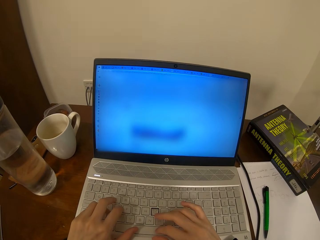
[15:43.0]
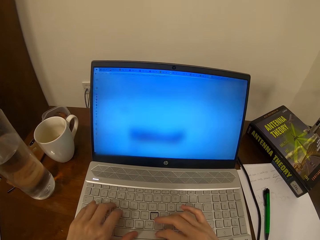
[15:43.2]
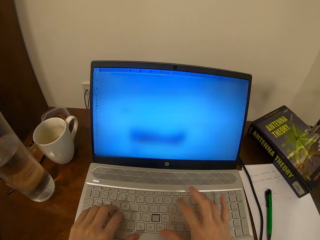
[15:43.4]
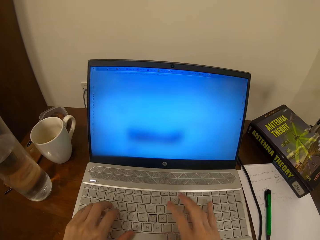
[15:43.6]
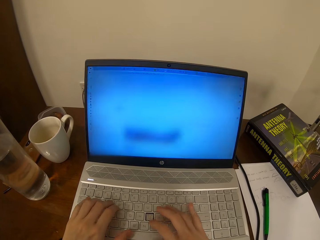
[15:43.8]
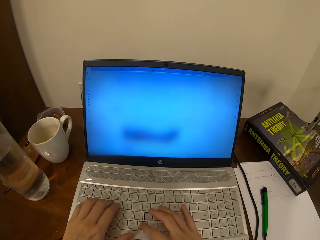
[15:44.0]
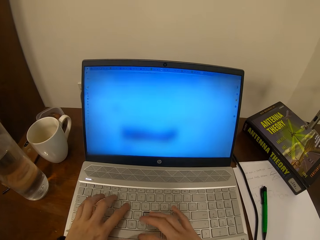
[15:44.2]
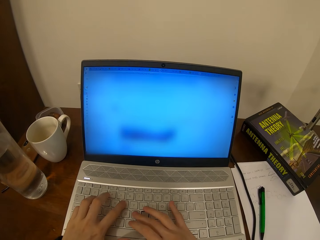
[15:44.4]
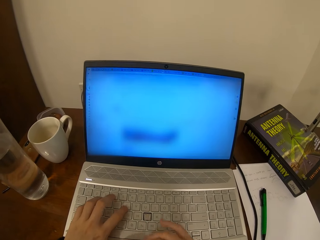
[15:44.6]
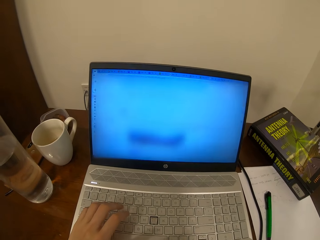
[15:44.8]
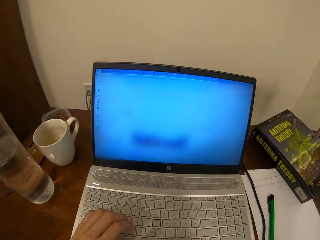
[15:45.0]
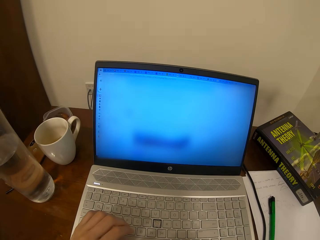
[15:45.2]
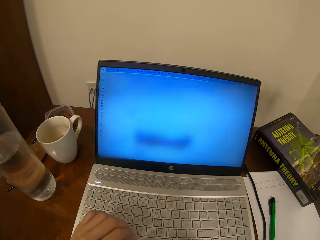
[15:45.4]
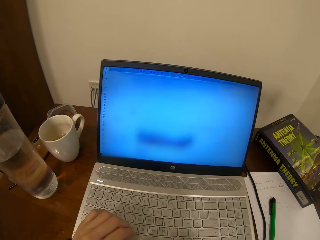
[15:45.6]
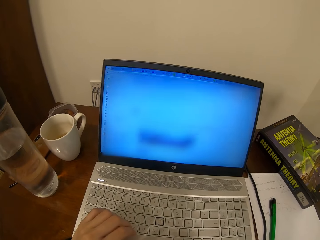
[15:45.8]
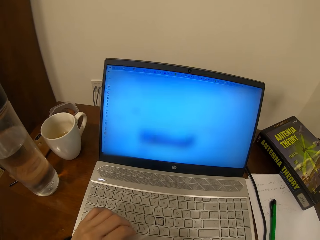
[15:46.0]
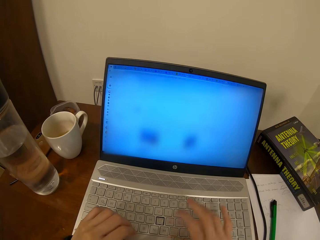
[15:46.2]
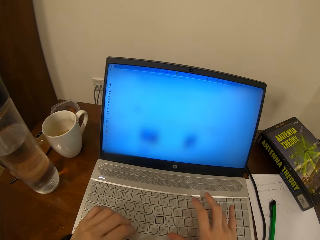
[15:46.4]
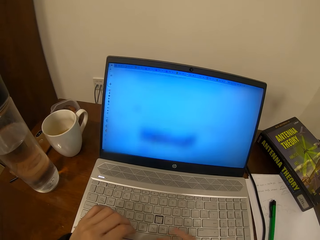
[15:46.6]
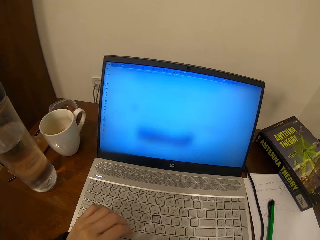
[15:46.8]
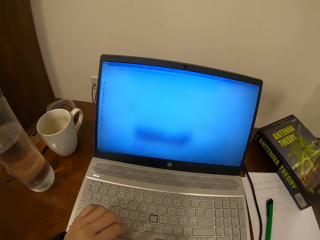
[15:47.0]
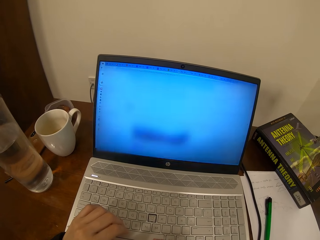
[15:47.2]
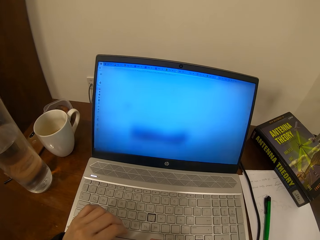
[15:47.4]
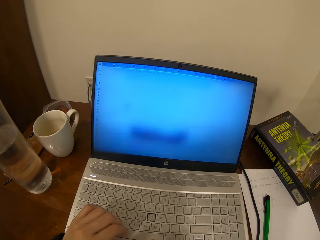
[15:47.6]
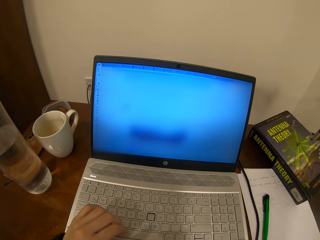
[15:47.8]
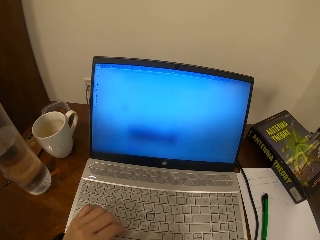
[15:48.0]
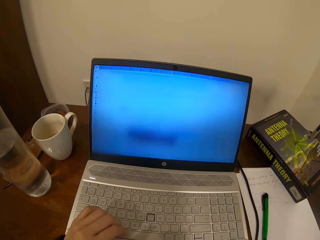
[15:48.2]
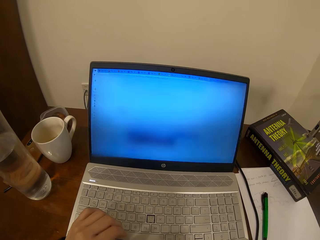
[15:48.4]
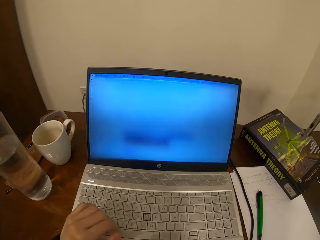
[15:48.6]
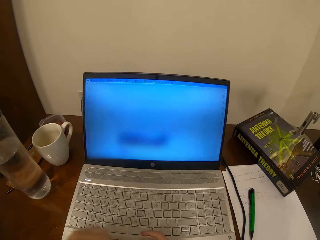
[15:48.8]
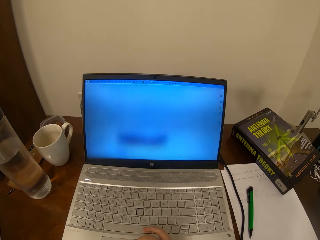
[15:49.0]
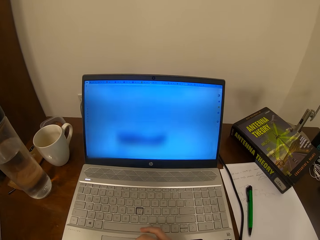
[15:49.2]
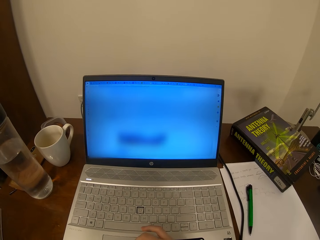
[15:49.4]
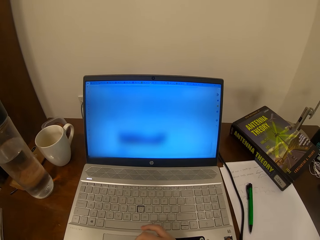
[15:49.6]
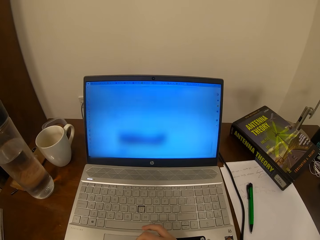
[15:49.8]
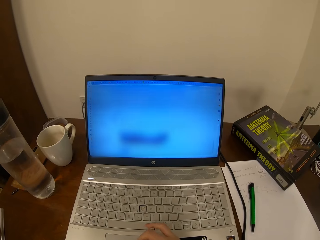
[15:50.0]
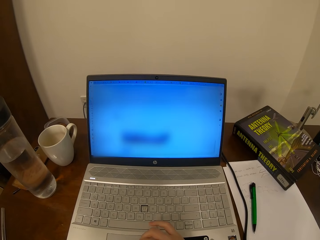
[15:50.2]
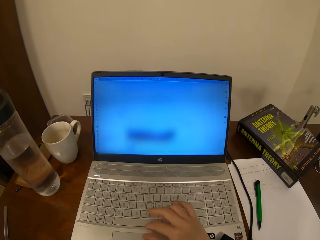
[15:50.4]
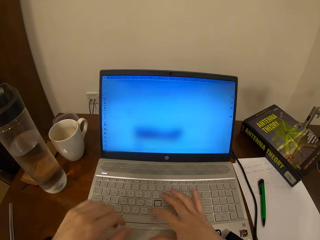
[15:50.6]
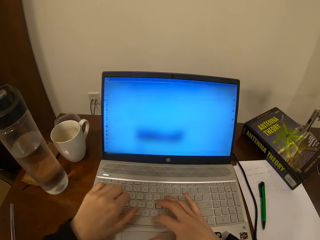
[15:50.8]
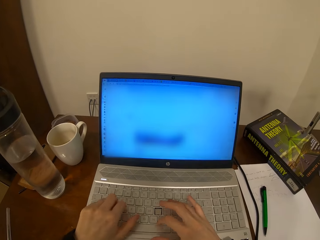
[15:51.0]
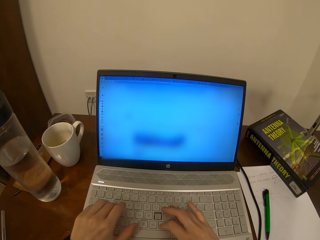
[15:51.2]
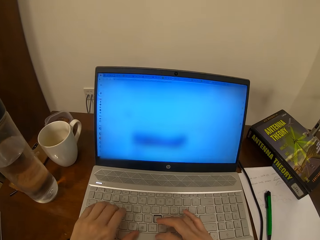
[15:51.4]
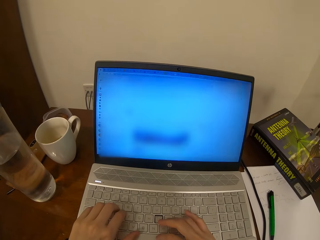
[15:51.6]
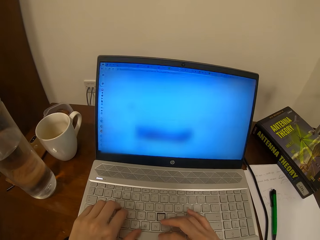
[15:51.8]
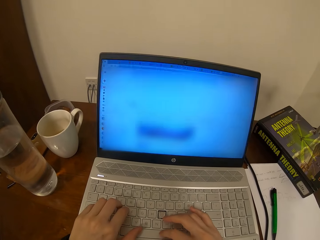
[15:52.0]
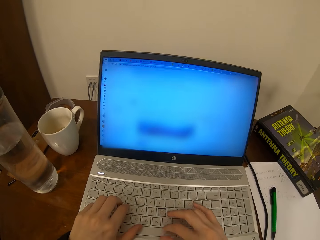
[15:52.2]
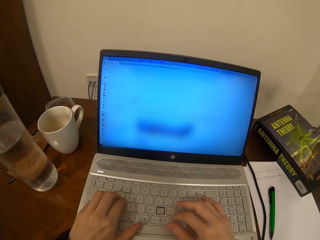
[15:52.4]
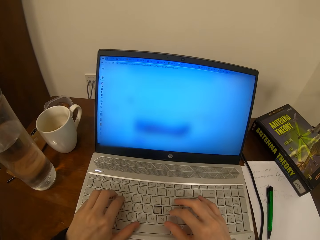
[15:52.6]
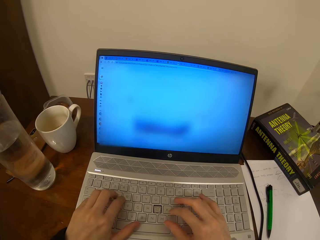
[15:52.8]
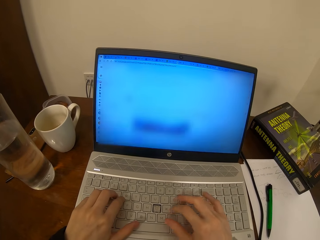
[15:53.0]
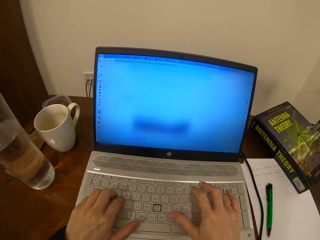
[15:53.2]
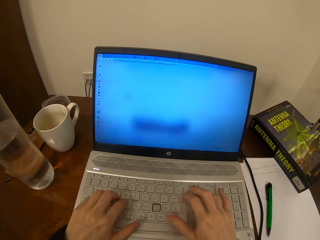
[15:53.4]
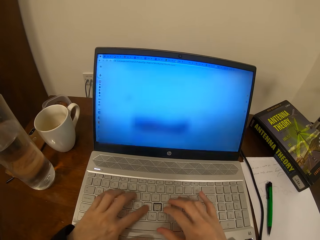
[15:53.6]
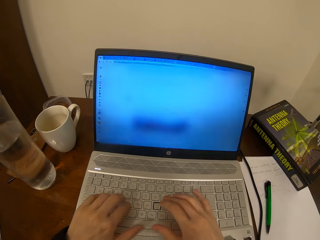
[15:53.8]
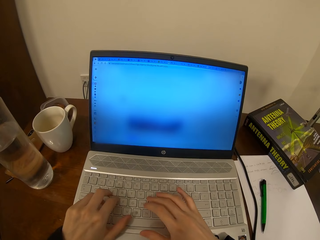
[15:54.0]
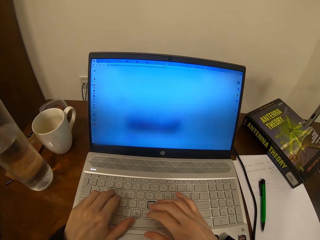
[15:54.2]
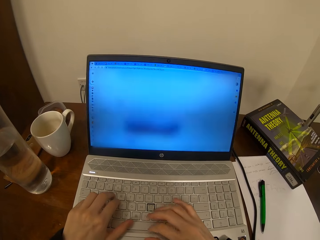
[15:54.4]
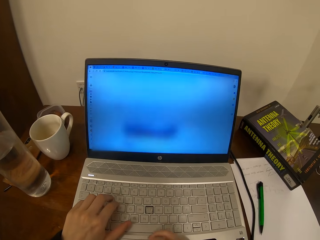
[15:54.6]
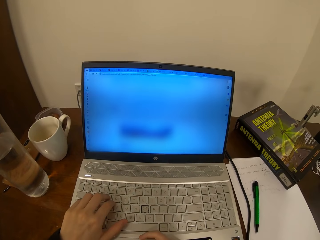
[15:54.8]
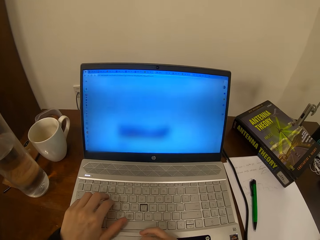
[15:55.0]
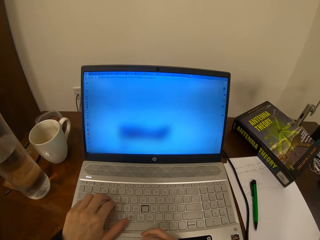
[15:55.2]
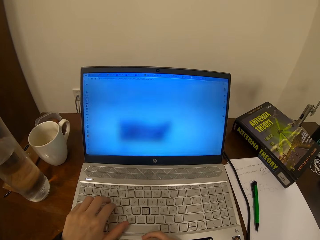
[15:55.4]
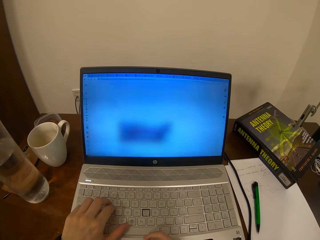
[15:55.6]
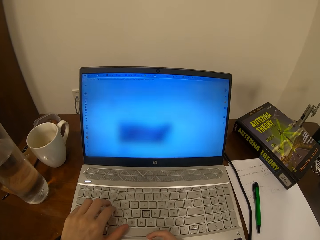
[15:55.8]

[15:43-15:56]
The camera wearer operates the laptop. They type on the laptop with both hands.

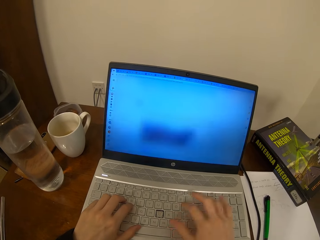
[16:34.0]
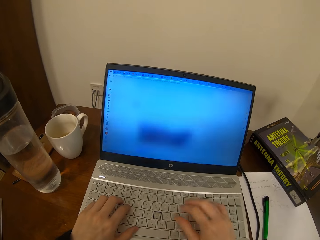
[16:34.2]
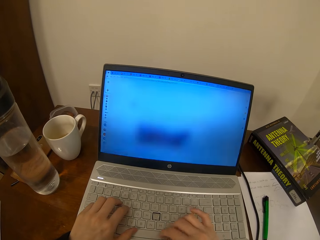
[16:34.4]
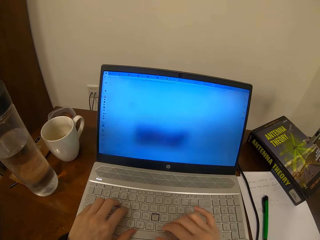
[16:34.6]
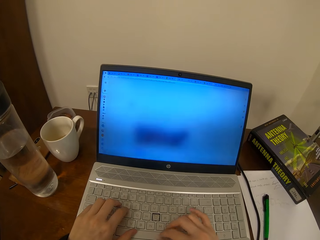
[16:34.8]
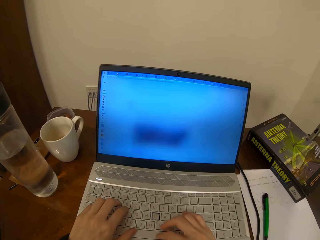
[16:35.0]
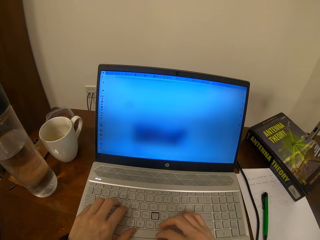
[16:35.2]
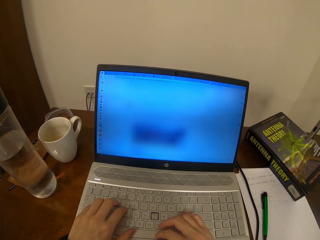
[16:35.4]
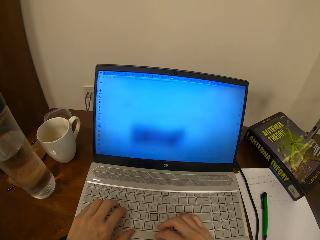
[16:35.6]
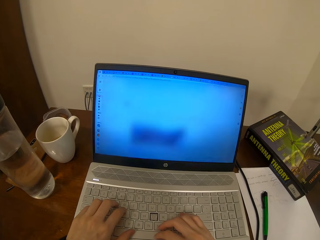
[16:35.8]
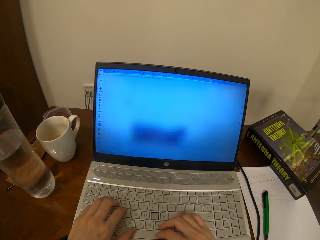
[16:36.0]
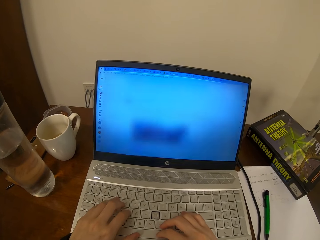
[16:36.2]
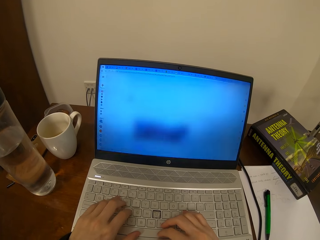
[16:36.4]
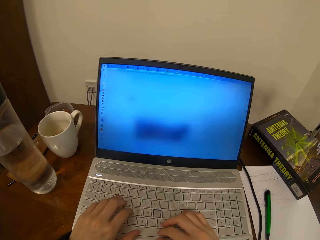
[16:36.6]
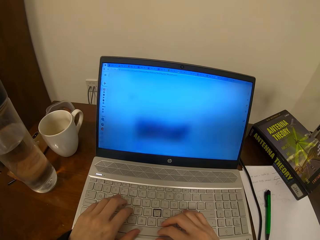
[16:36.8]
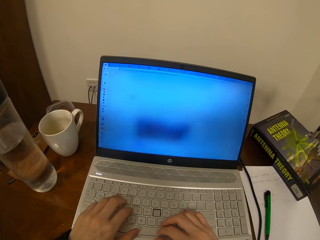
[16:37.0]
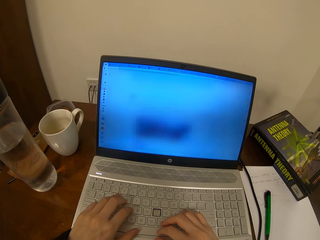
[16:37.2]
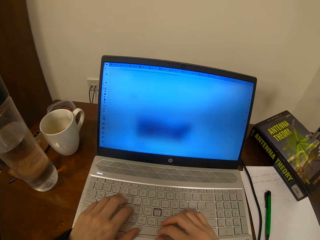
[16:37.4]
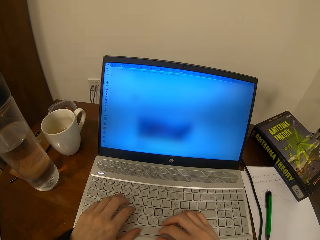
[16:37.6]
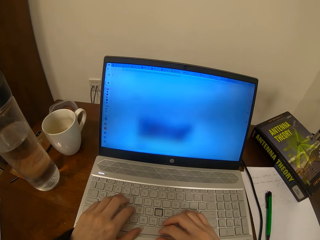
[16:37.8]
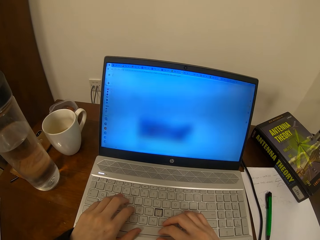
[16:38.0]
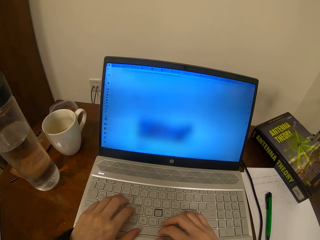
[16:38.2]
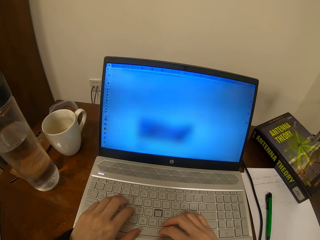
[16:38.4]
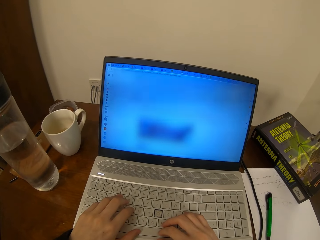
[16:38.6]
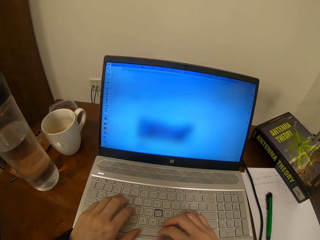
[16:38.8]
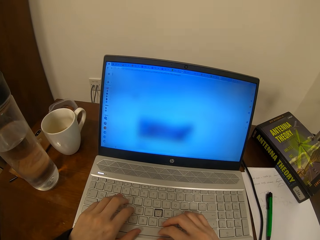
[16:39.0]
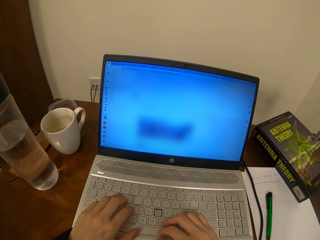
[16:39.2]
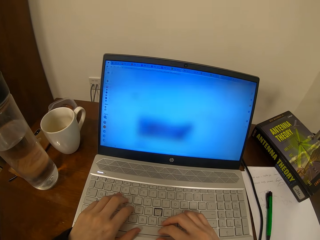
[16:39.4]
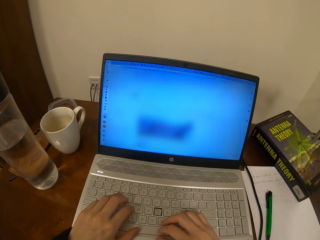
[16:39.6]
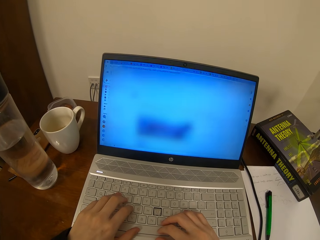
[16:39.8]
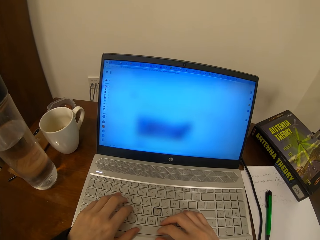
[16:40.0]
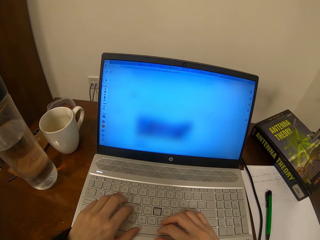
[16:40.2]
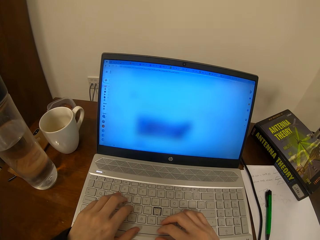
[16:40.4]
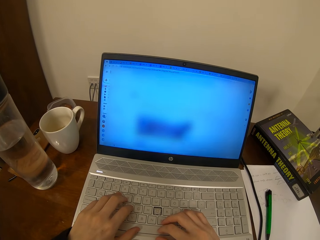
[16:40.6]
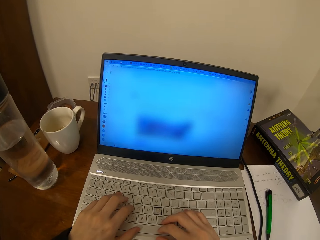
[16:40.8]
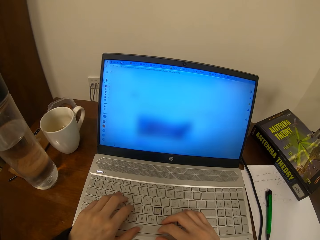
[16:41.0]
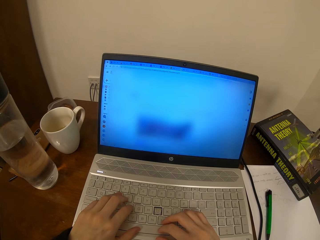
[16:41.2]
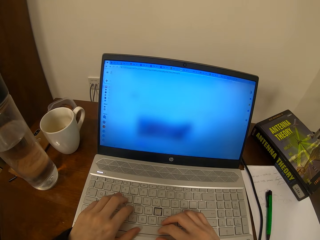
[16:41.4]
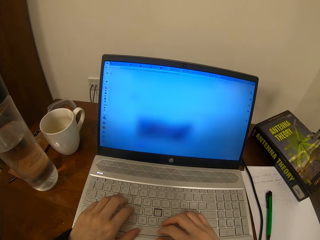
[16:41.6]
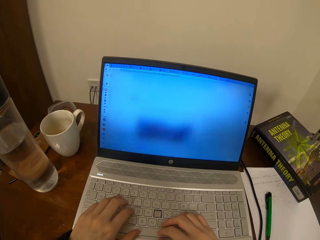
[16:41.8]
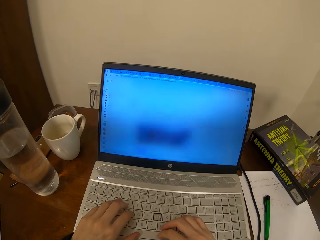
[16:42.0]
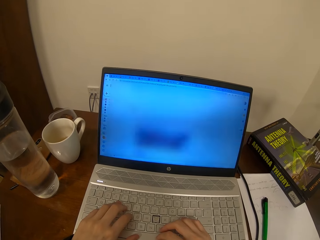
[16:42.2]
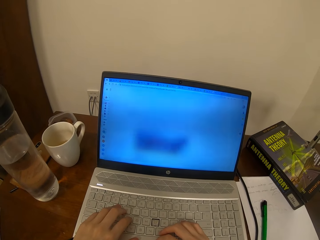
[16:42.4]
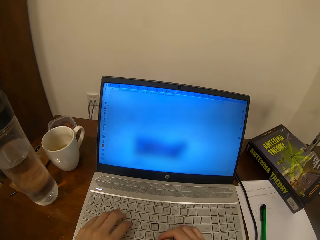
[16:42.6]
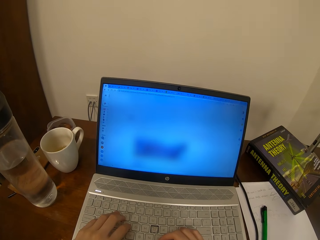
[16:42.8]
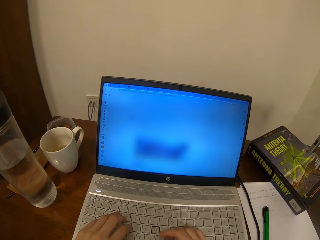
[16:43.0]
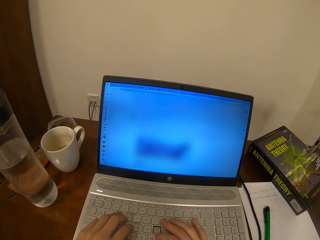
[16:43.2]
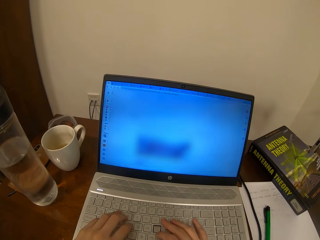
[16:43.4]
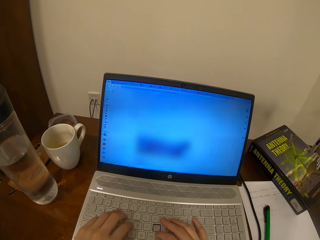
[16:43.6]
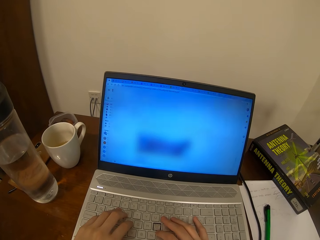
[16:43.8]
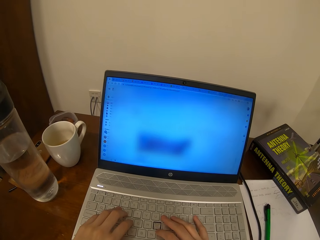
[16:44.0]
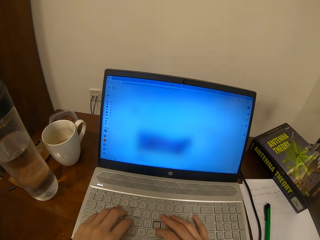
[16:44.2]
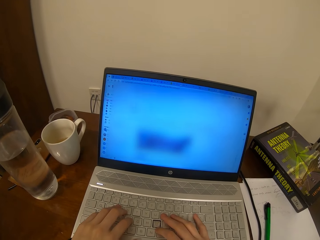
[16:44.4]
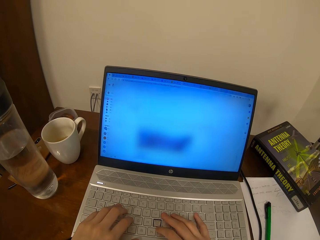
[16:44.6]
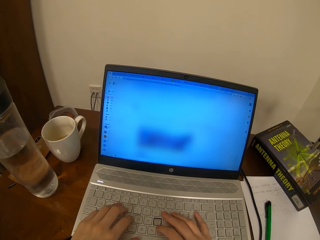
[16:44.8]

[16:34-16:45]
The camera wearer stares at the laptop screen.
